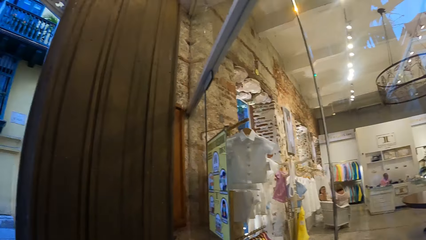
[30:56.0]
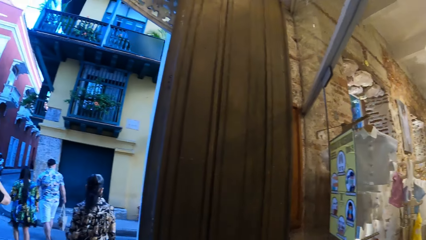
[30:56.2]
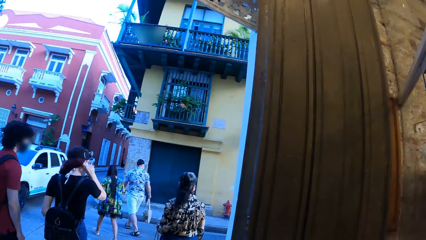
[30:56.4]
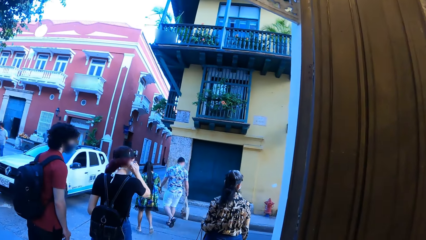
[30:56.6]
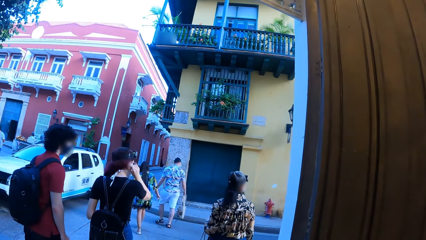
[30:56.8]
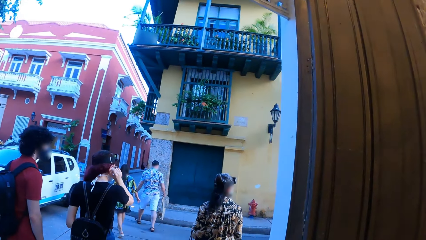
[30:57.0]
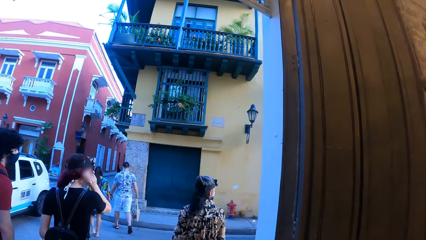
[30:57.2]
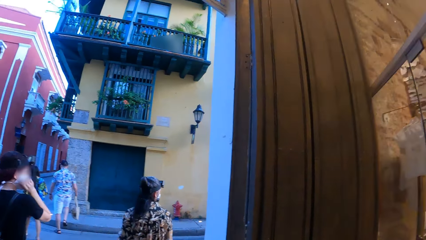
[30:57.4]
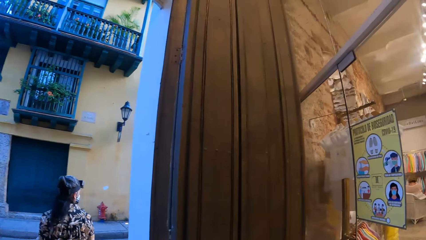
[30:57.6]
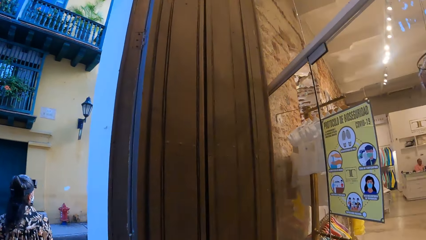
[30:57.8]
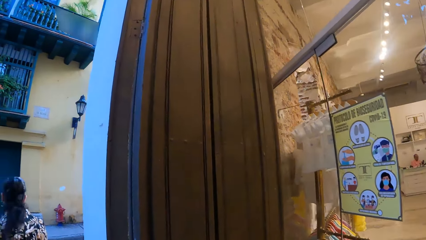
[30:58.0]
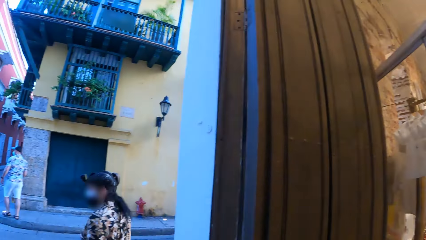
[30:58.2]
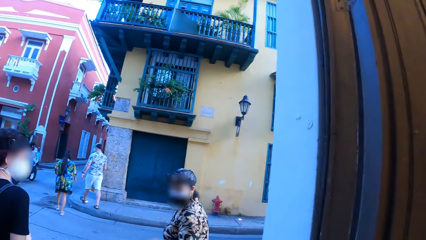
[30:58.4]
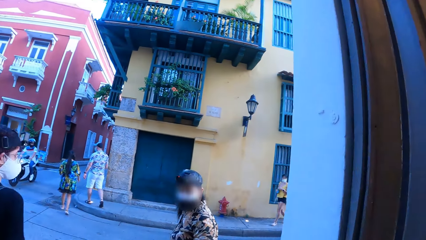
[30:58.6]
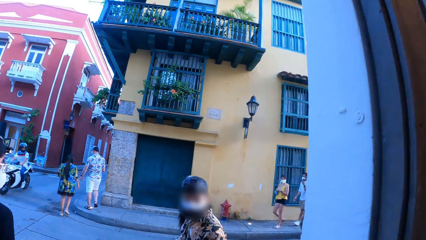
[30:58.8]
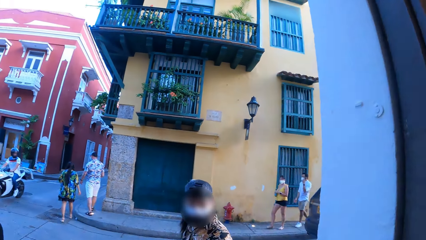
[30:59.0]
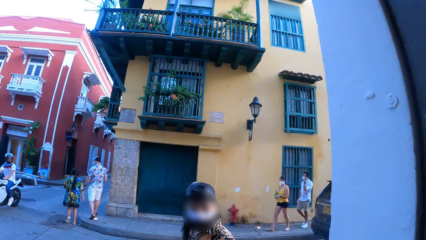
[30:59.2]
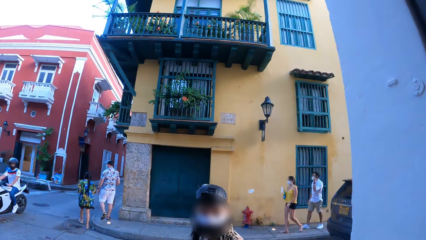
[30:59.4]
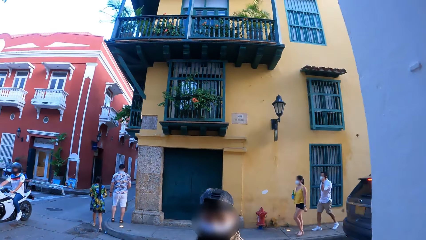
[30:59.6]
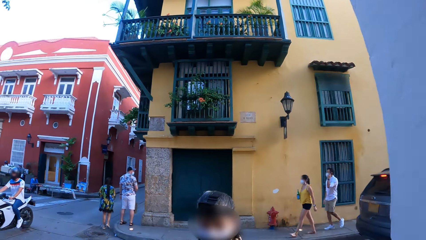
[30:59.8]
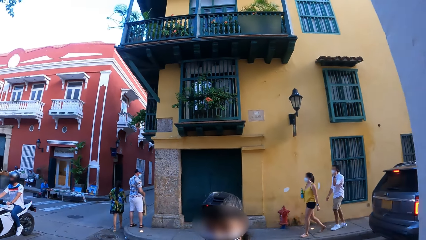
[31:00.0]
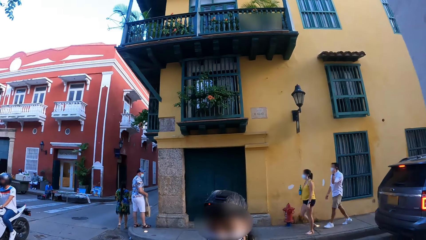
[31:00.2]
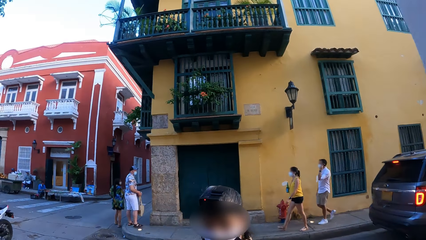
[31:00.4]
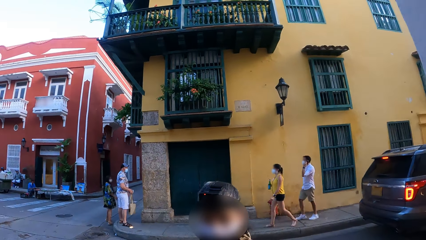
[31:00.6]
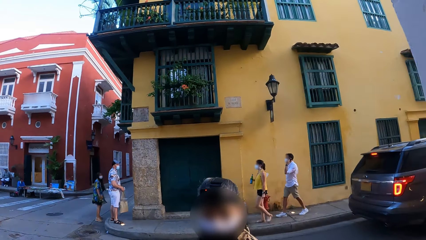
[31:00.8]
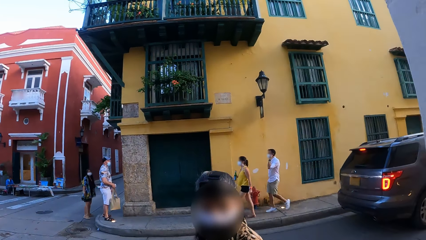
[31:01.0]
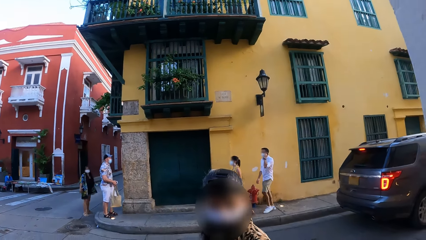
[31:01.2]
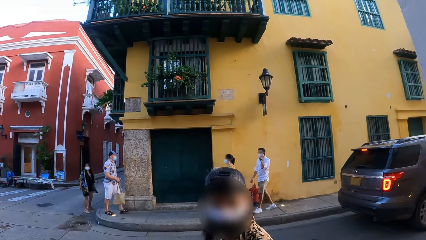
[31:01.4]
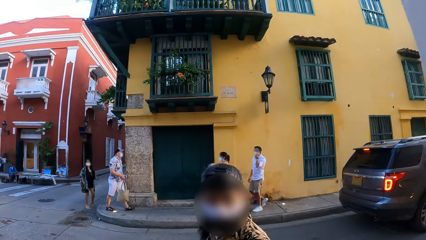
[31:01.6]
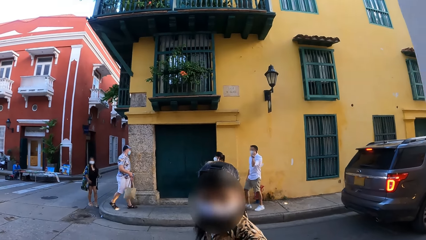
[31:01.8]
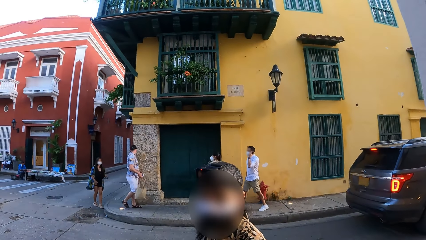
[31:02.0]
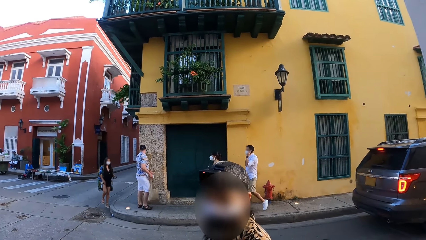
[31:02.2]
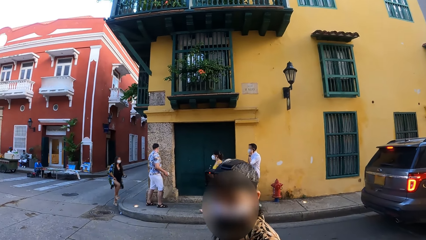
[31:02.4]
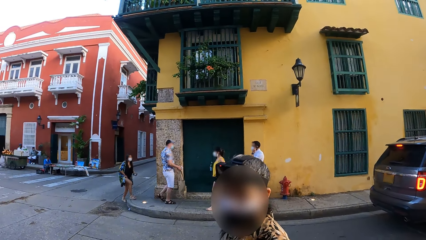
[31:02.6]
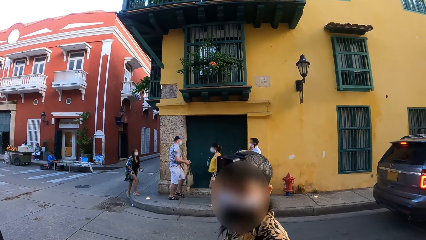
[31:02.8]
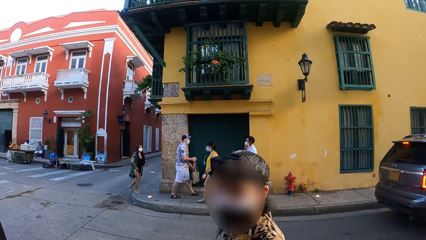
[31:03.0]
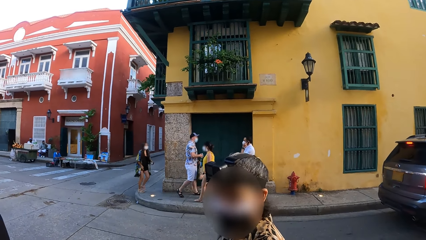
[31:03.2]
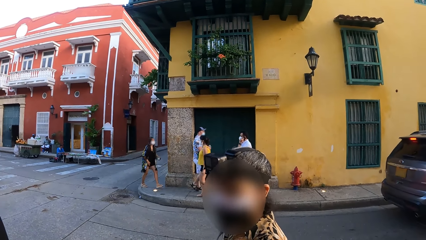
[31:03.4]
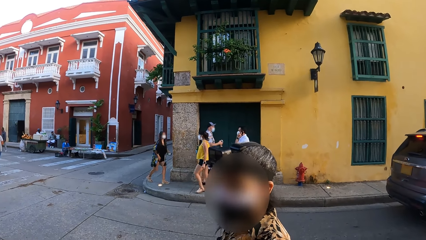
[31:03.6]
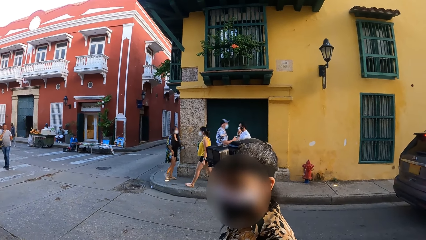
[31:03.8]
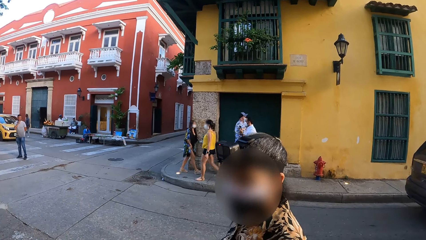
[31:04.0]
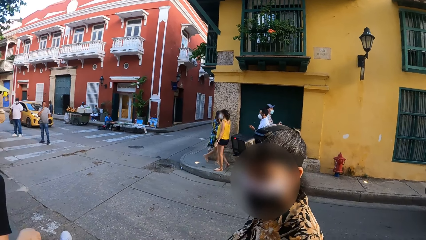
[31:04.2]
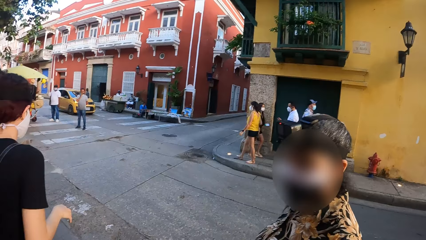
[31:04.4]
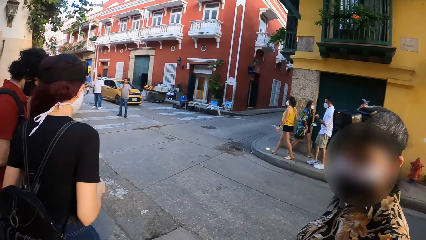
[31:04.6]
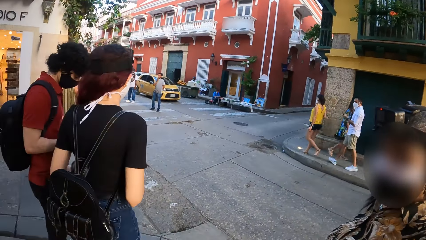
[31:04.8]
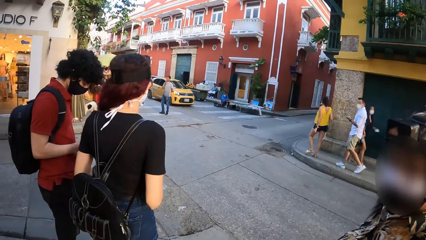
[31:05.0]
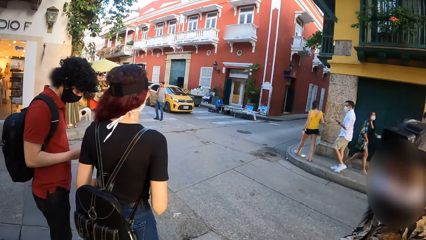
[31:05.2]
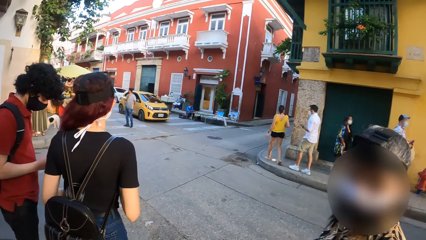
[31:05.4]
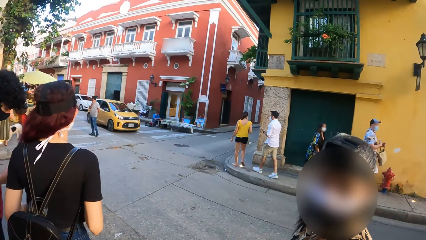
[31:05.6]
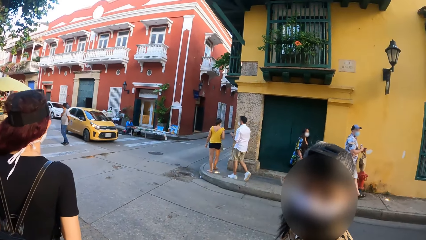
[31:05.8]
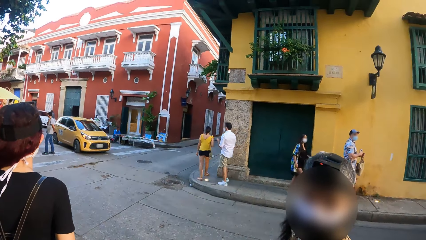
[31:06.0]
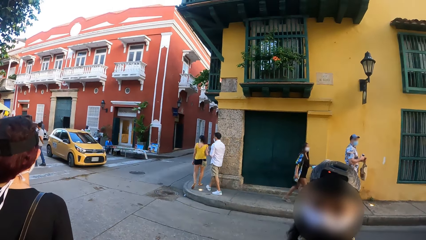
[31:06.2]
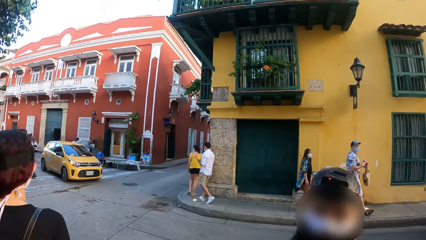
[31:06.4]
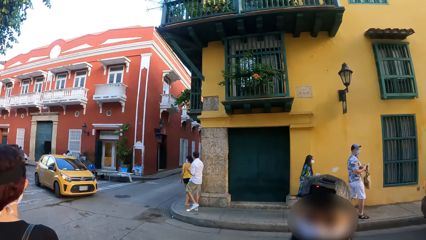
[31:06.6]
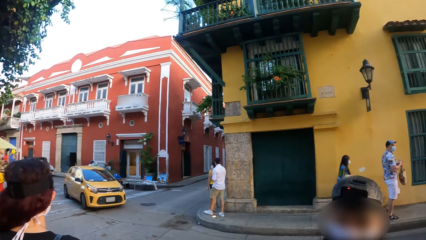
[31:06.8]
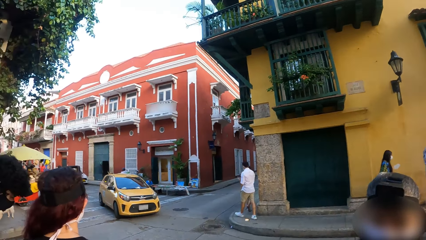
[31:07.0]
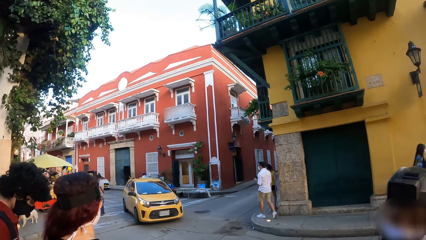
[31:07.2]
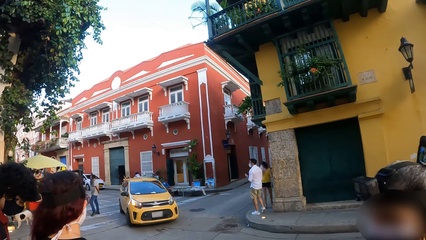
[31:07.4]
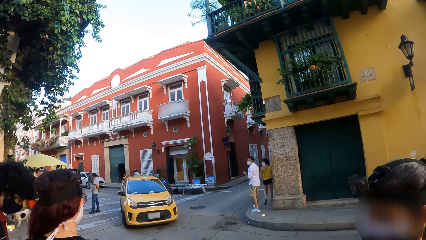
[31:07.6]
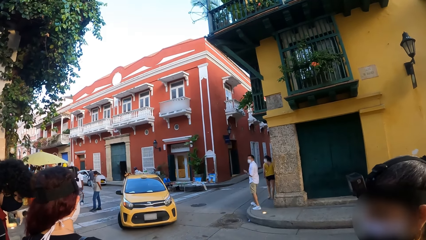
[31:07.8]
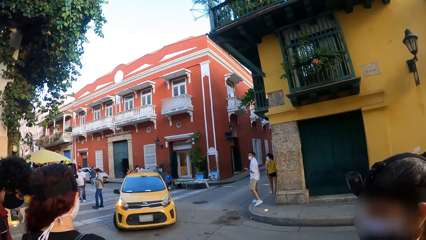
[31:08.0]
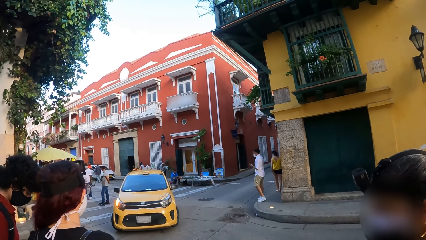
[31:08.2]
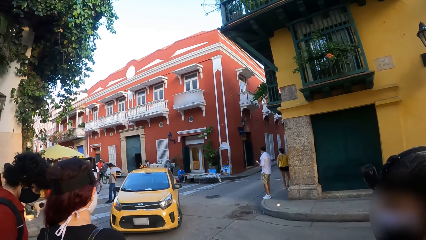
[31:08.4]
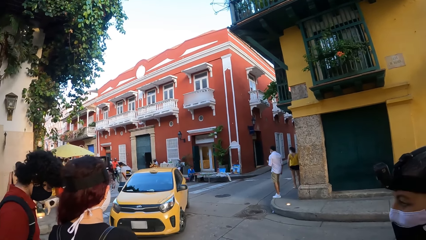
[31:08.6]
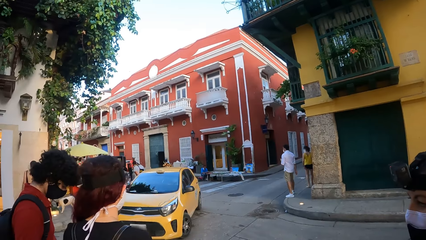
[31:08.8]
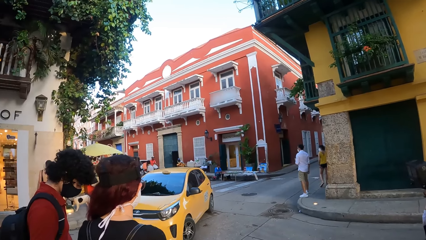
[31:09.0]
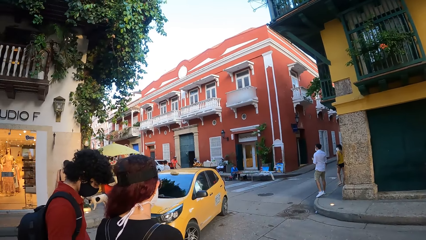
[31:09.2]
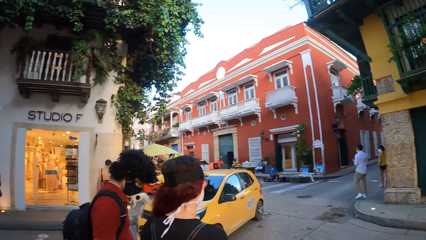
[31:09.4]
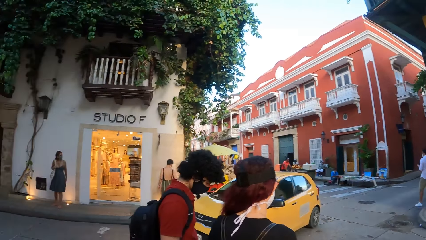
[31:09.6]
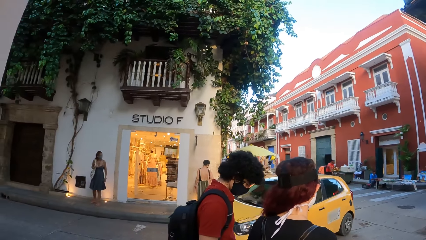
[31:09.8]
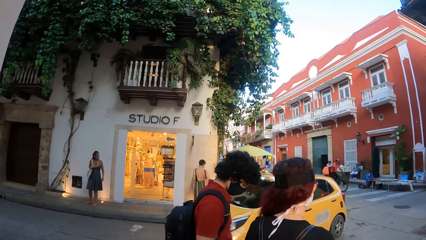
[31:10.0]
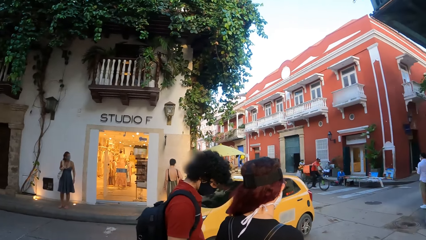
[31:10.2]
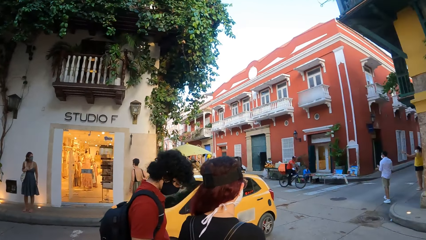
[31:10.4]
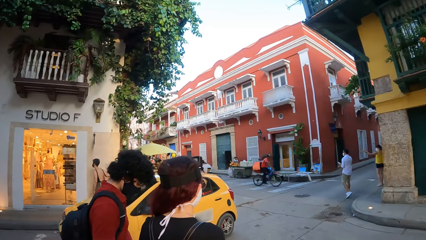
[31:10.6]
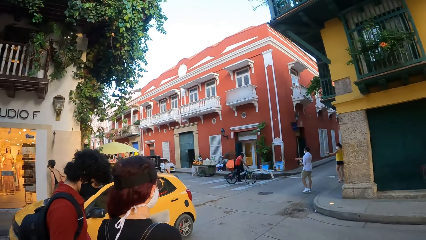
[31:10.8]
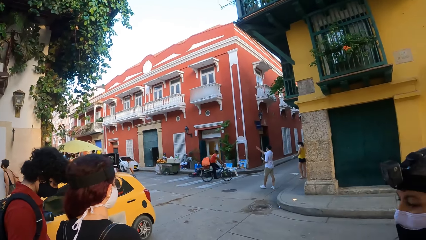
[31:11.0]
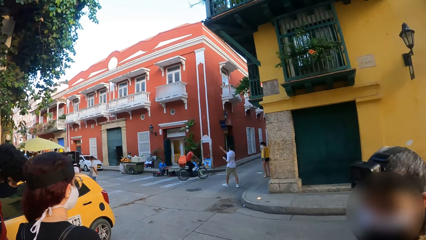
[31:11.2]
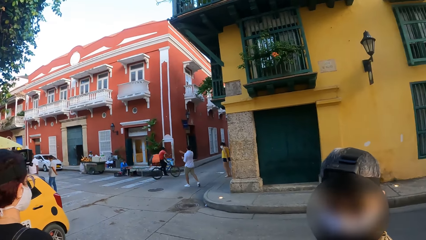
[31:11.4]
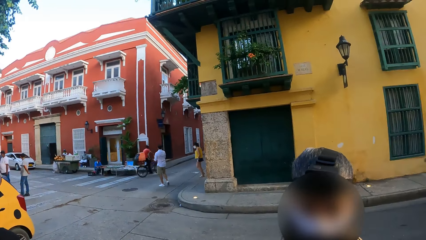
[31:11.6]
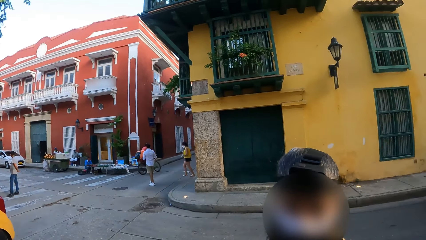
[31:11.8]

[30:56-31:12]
The camera wearer walks around. They look at a woman. They look at a man. They look around the road.
